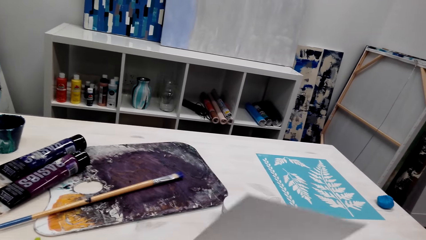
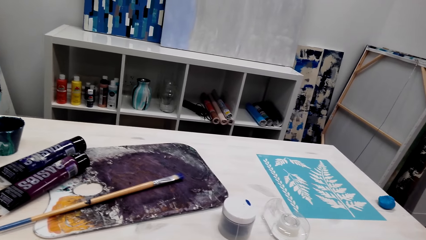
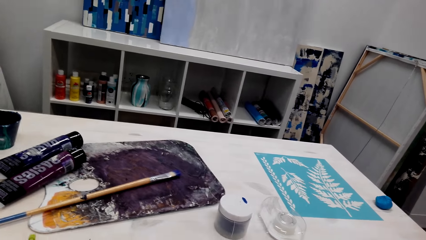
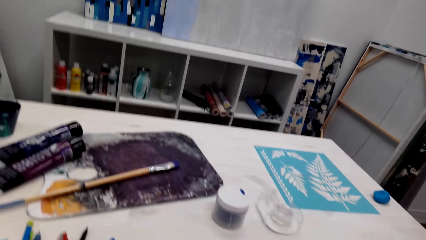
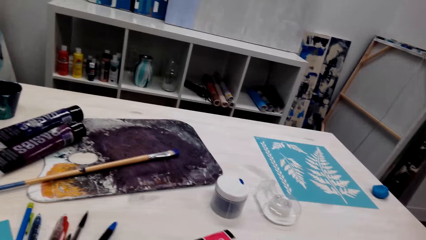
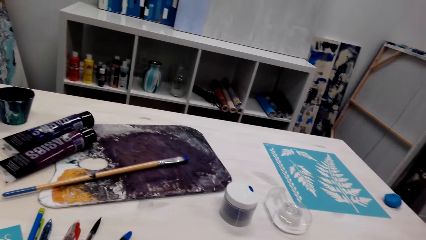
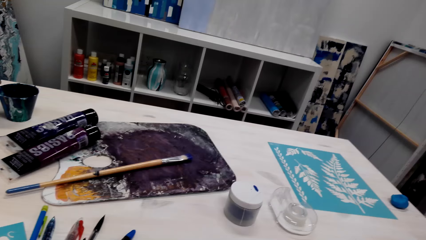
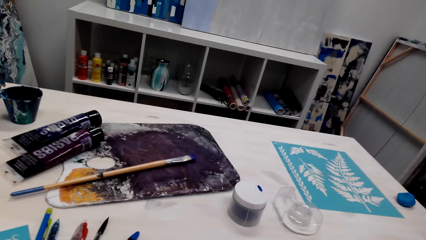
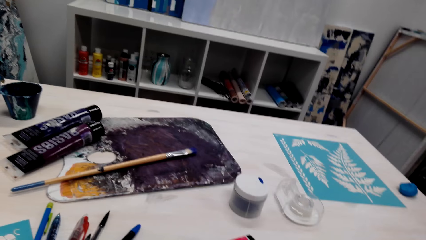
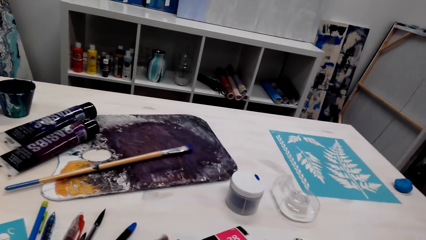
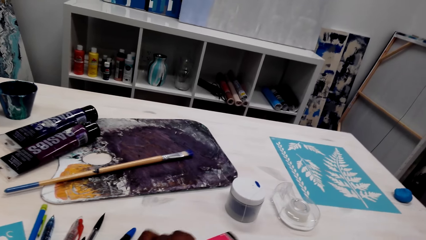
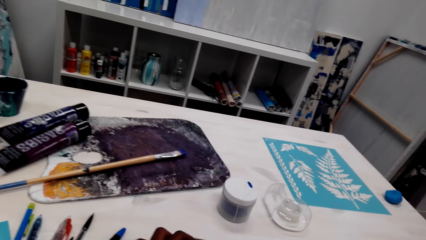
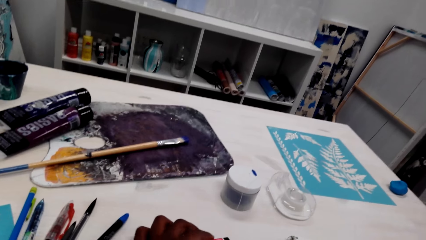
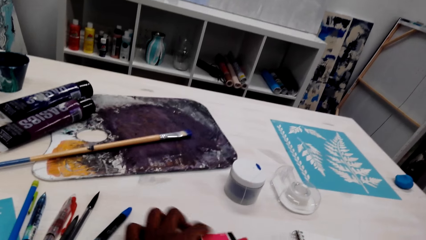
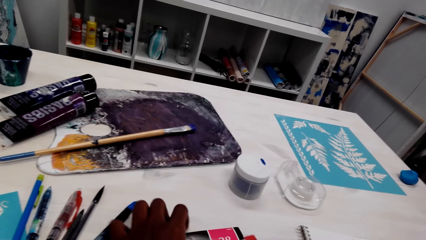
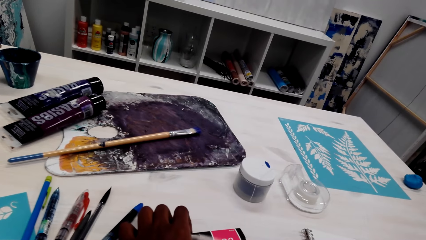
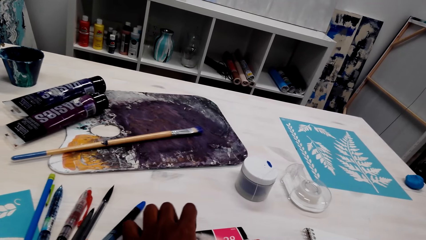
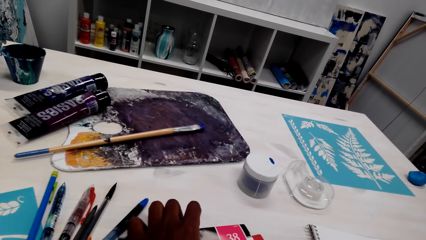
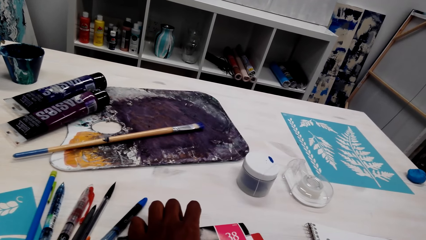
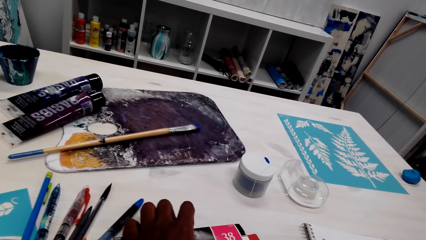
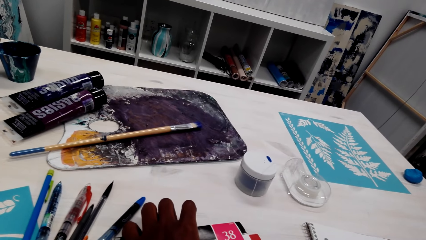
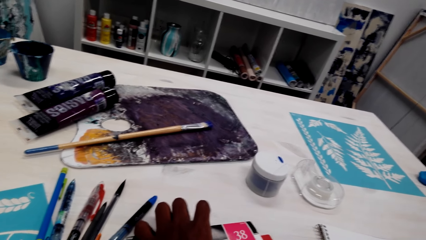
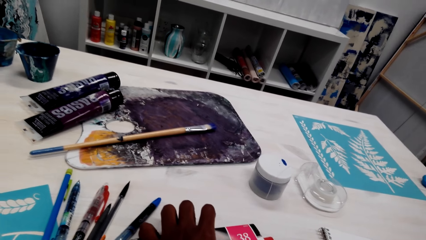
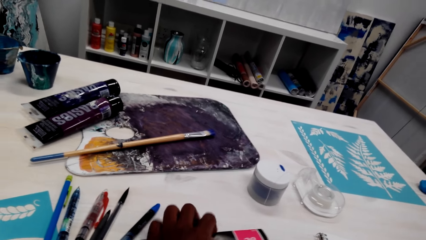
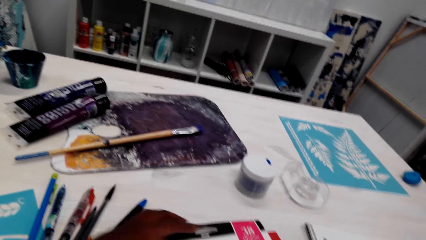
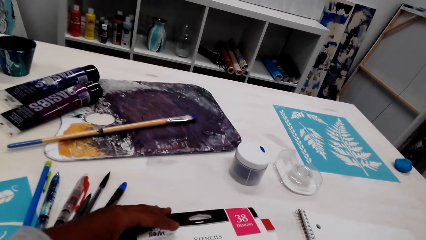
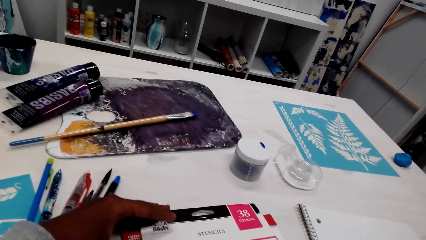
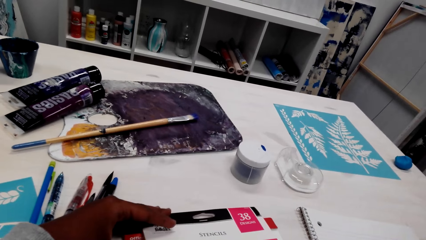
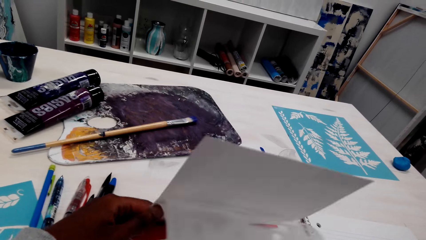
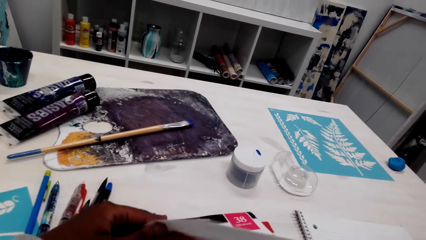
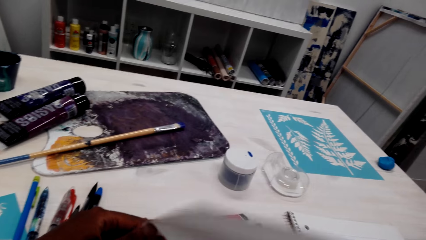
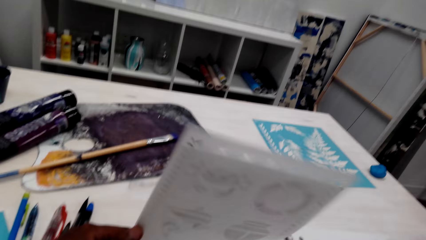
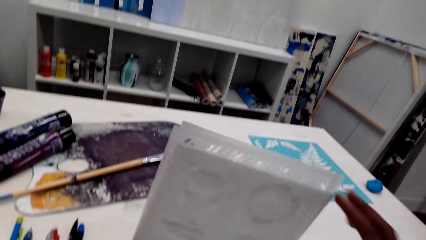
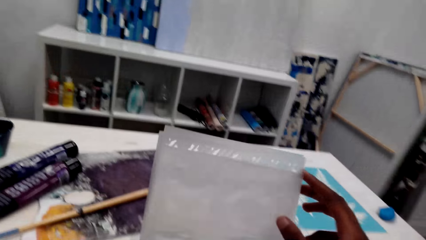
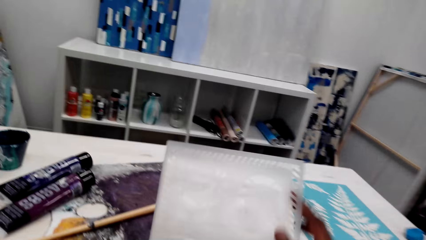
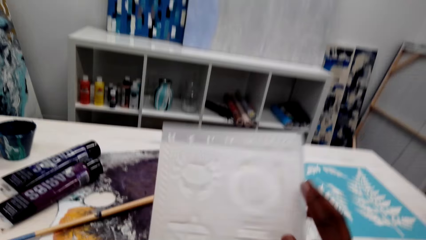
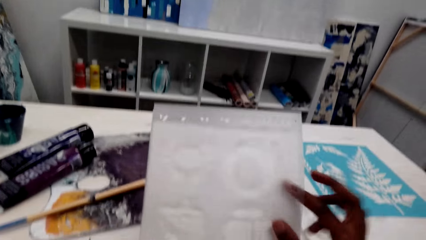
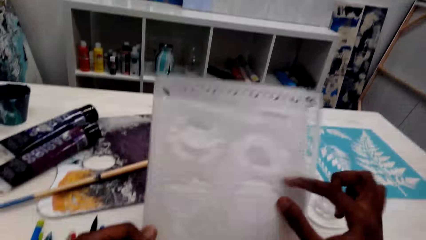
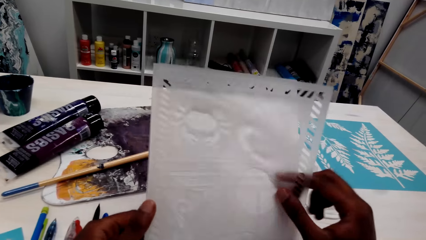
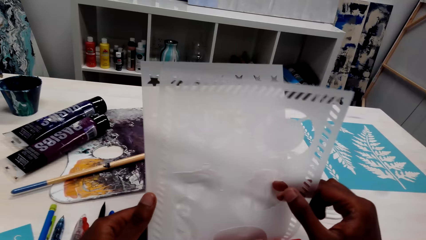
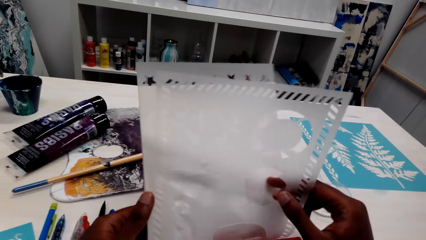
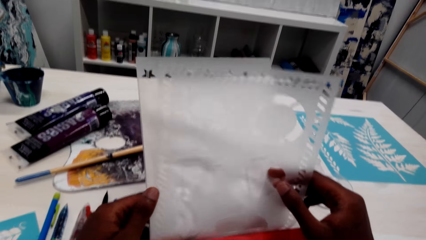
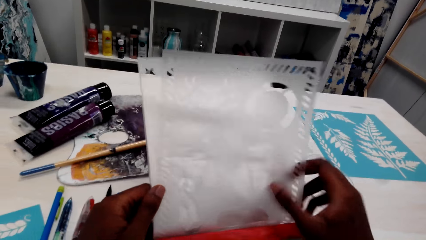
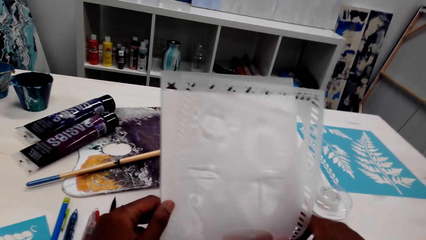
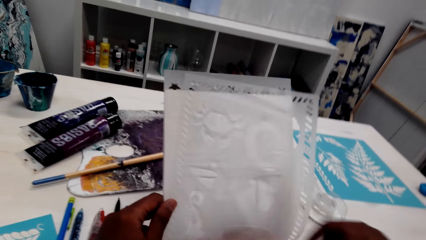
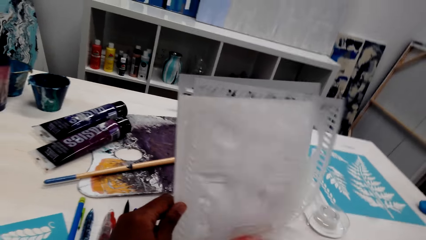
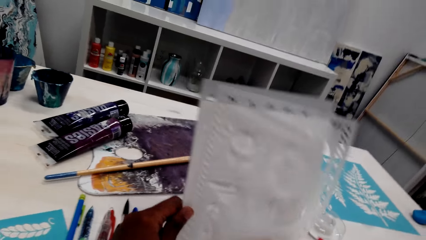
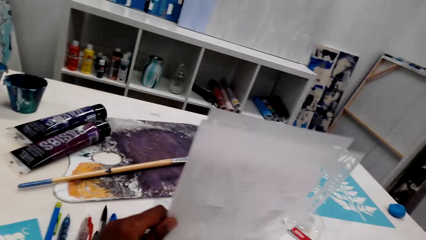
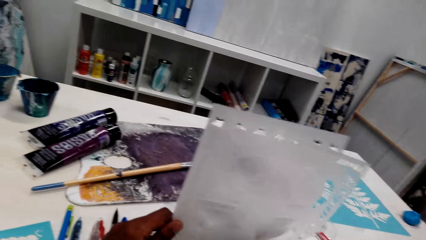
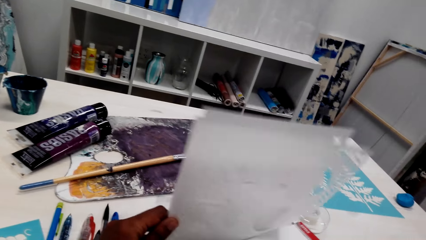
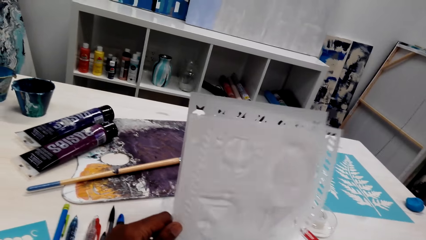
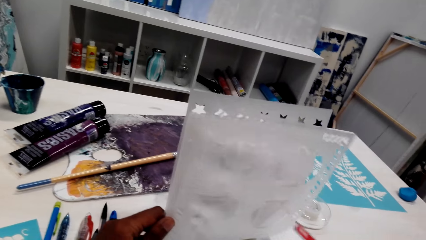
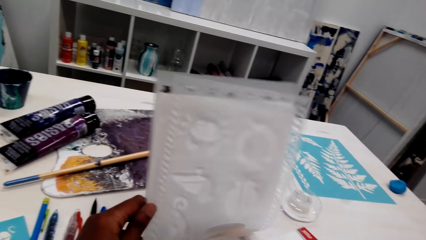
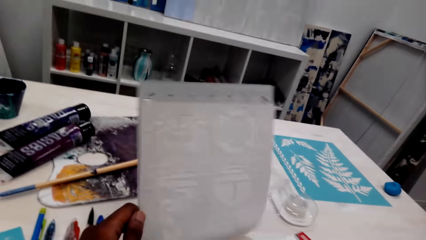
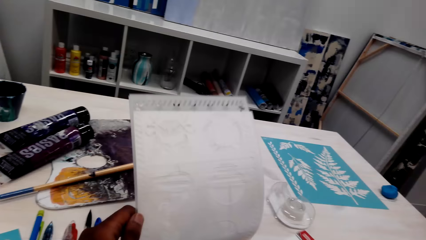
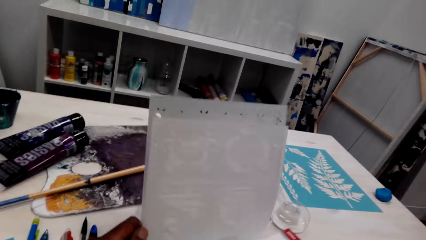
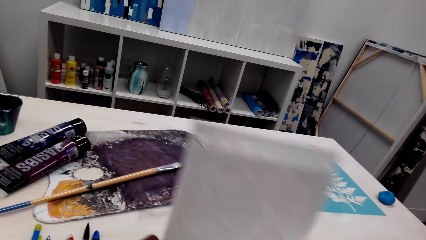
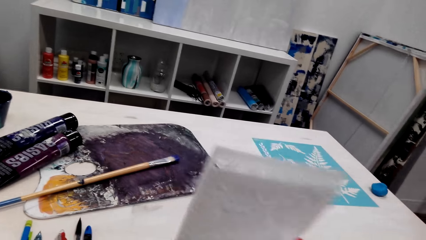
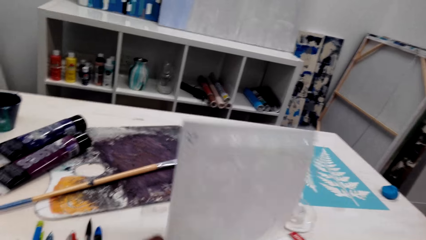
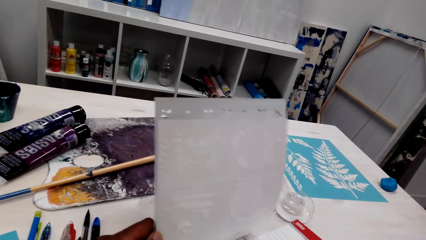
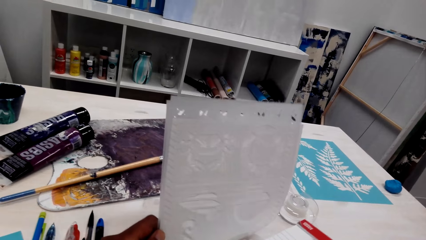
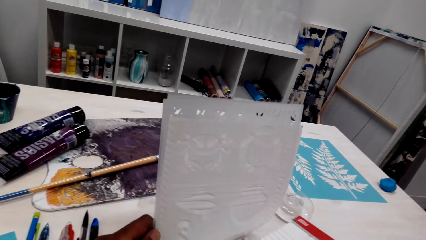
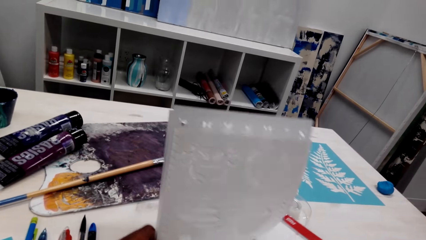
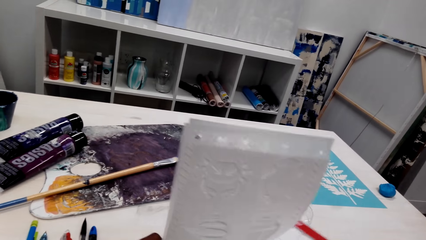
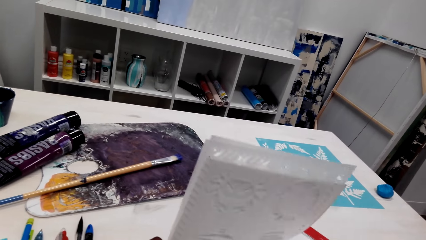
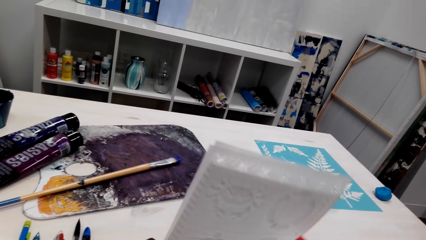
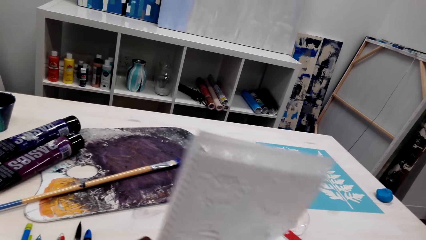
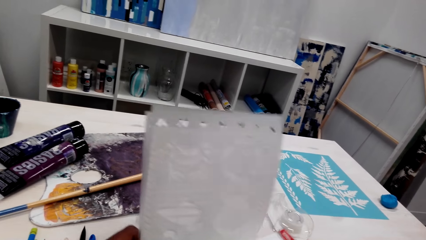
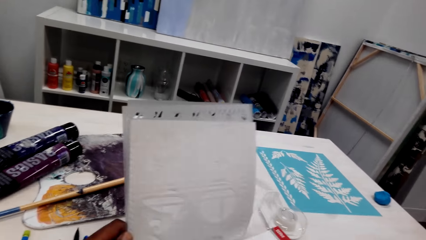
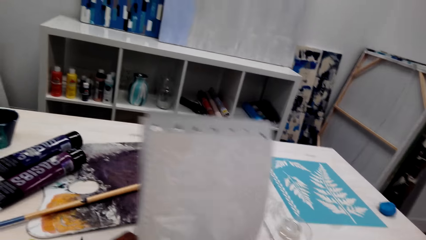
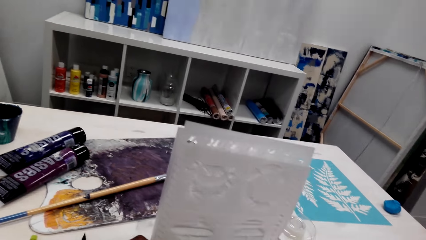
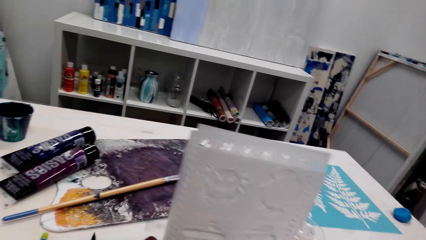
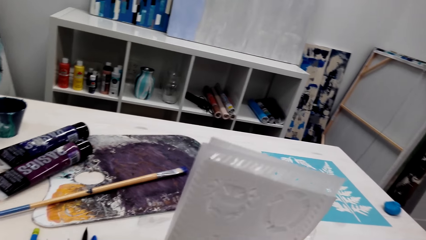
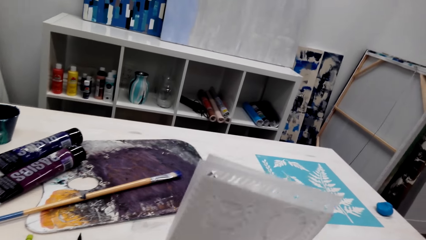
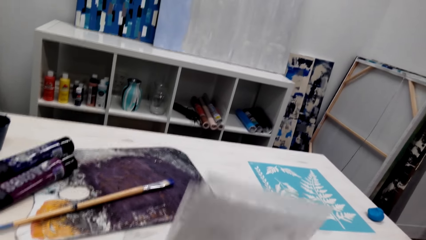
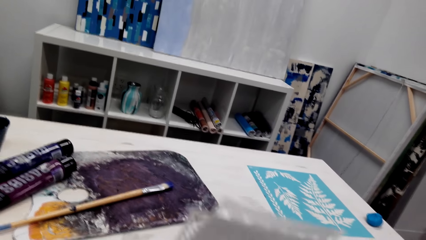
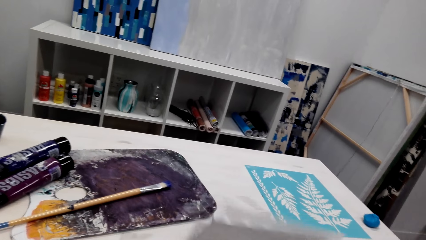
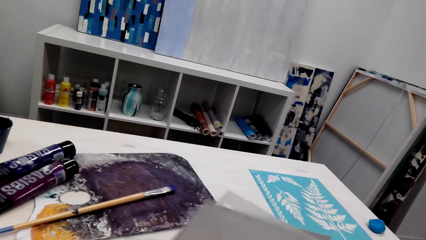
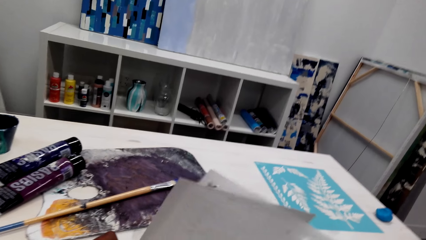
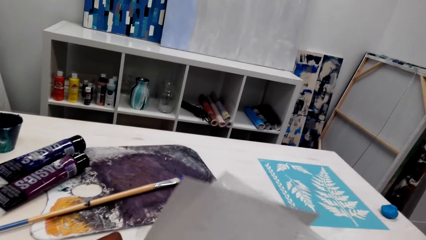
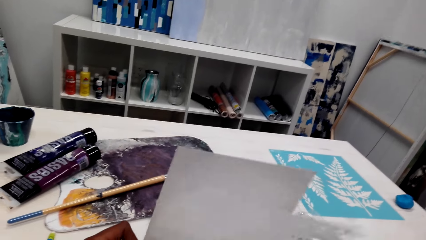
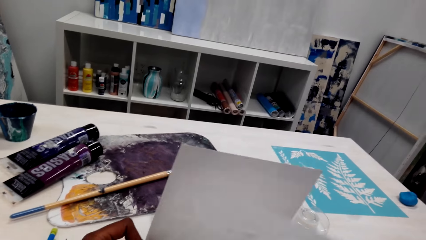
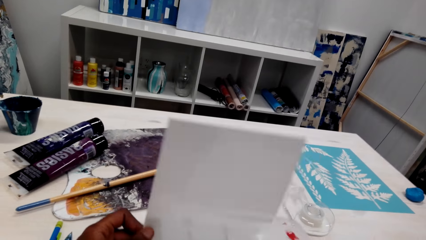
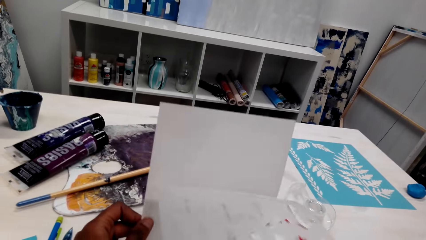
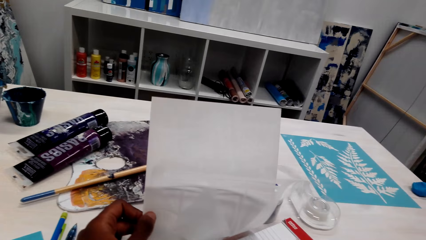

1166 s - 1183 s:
The camera wearer closes the book. They move around the left hand on the book. They hold the book with both hands. They open up the book. They peruse the book with both hands. They move around the trace pages. They hold the book with both hands.
